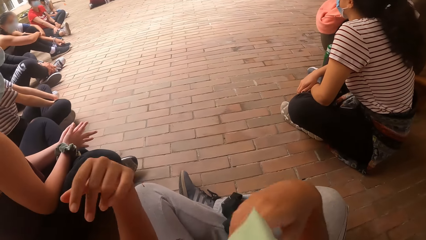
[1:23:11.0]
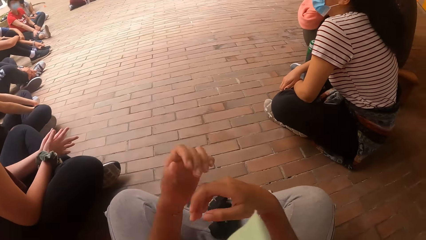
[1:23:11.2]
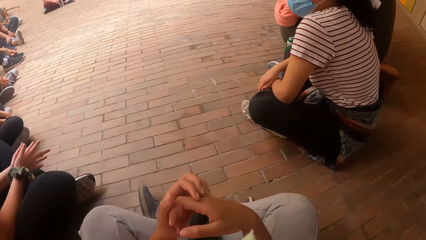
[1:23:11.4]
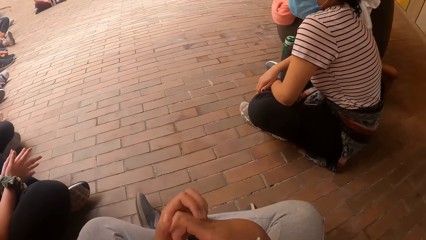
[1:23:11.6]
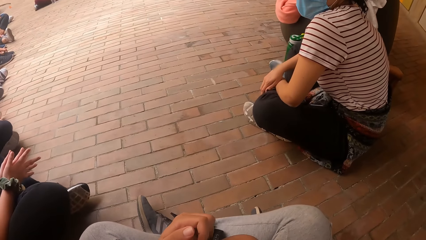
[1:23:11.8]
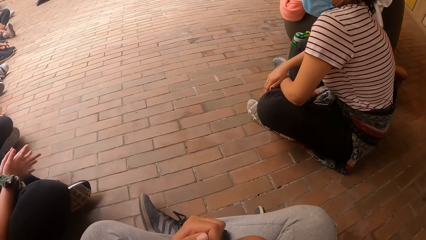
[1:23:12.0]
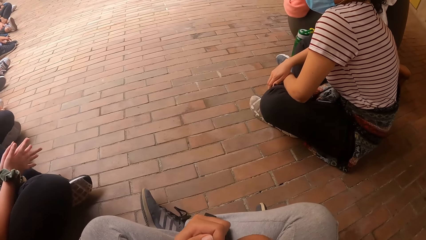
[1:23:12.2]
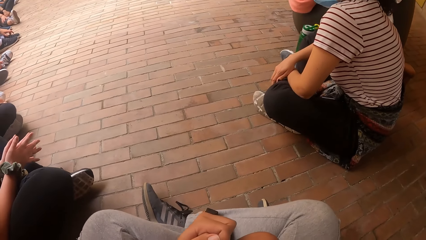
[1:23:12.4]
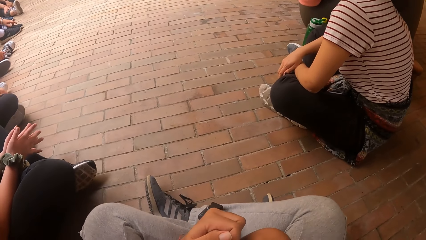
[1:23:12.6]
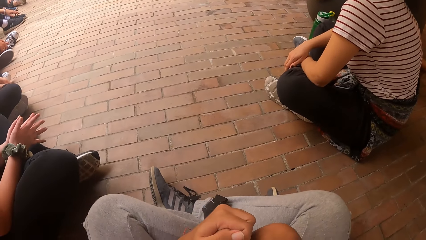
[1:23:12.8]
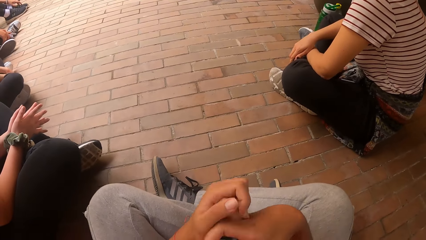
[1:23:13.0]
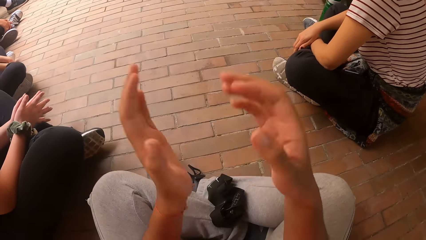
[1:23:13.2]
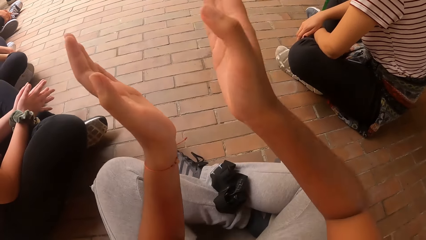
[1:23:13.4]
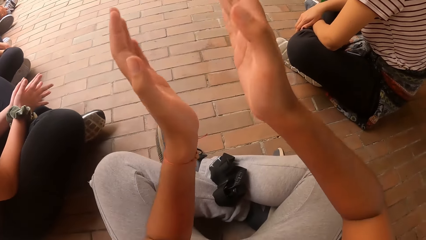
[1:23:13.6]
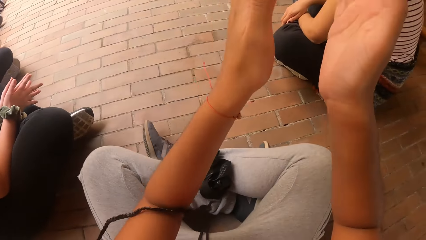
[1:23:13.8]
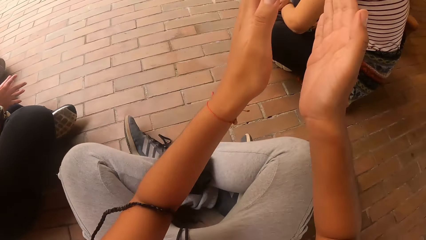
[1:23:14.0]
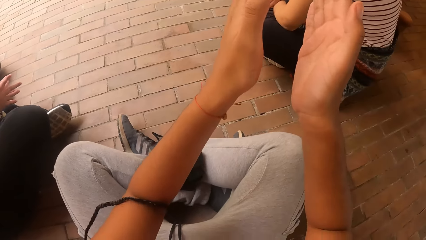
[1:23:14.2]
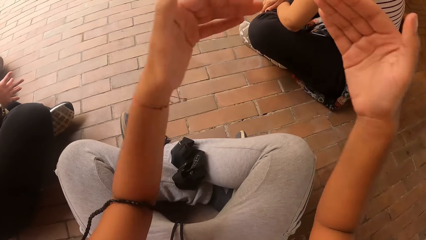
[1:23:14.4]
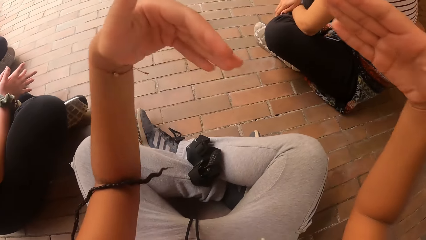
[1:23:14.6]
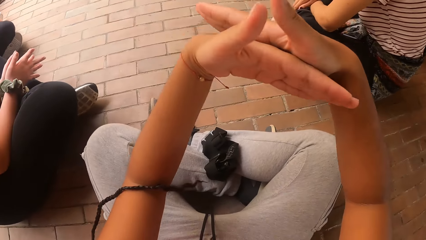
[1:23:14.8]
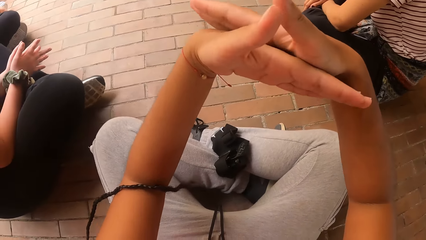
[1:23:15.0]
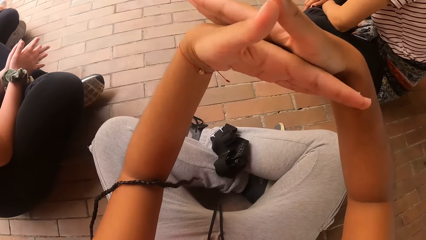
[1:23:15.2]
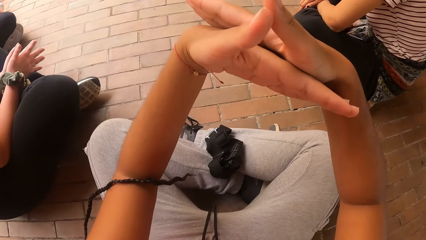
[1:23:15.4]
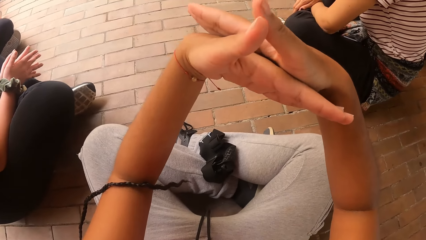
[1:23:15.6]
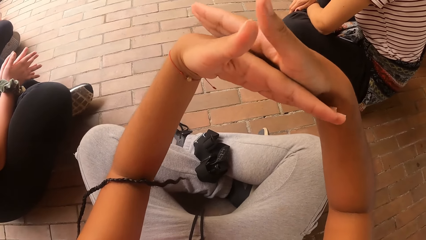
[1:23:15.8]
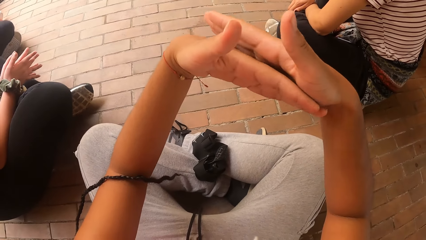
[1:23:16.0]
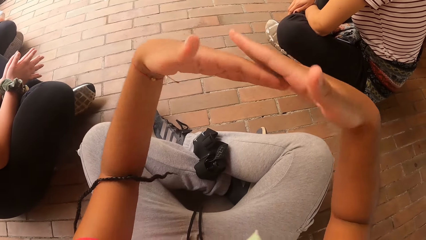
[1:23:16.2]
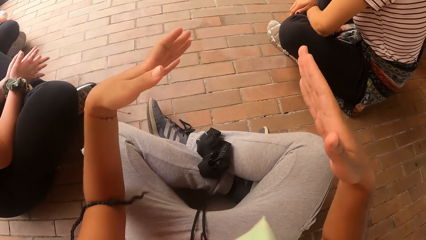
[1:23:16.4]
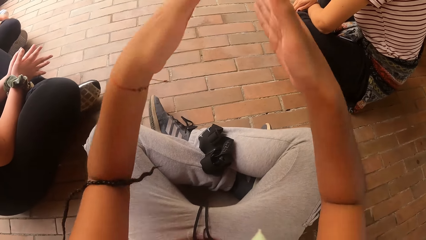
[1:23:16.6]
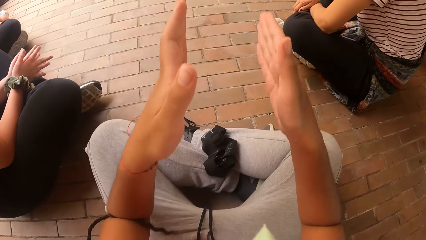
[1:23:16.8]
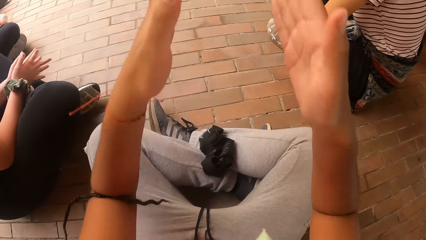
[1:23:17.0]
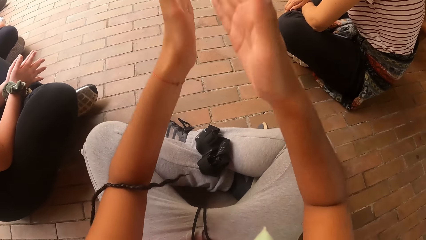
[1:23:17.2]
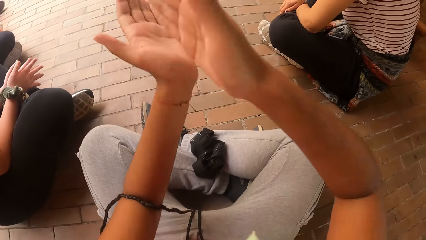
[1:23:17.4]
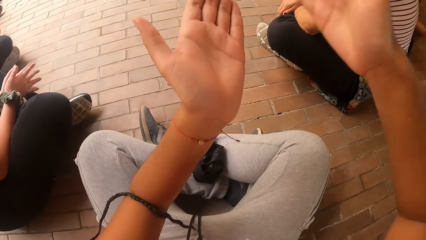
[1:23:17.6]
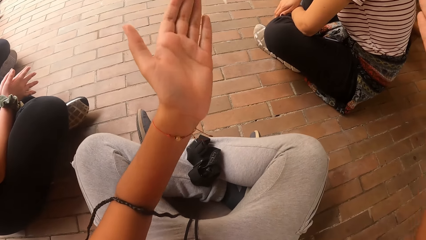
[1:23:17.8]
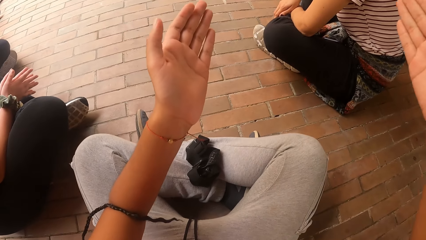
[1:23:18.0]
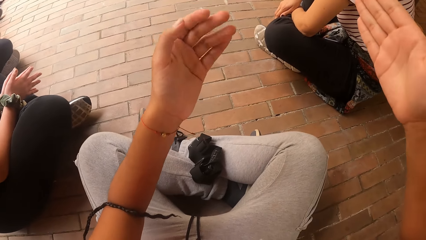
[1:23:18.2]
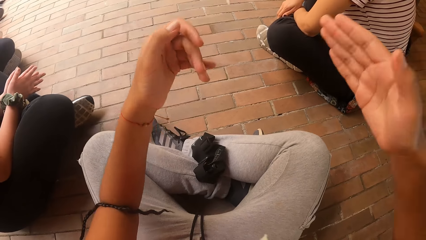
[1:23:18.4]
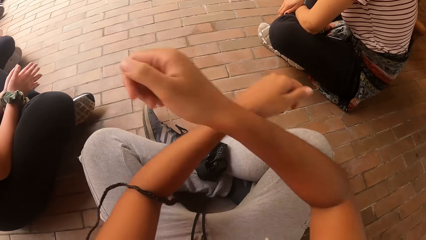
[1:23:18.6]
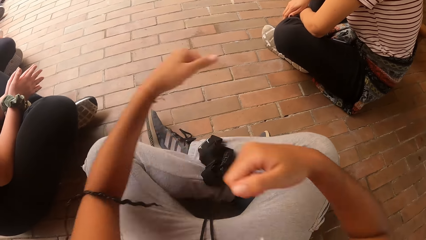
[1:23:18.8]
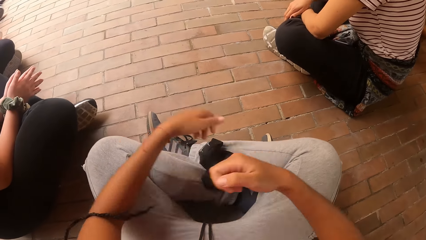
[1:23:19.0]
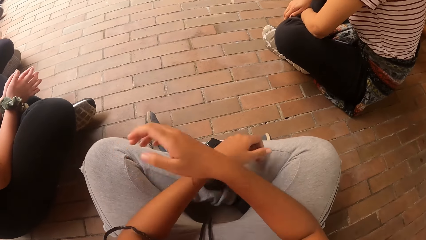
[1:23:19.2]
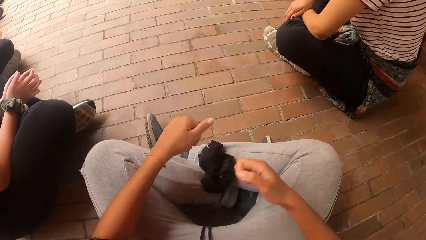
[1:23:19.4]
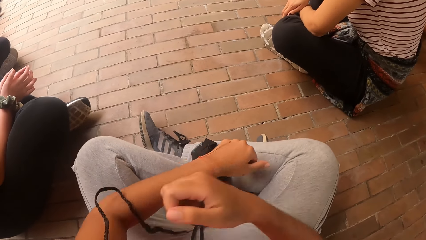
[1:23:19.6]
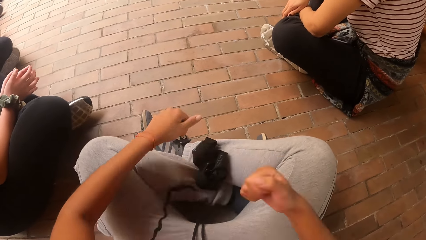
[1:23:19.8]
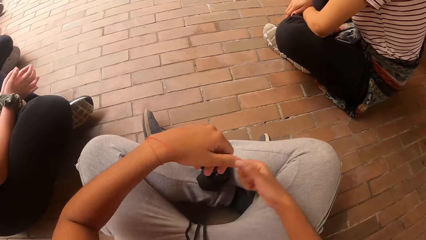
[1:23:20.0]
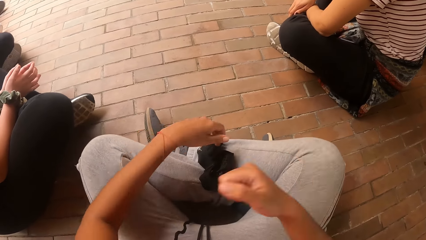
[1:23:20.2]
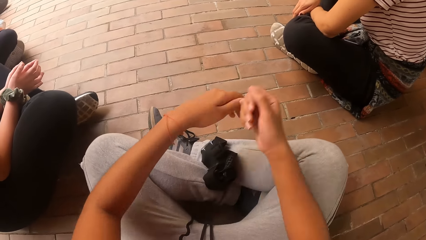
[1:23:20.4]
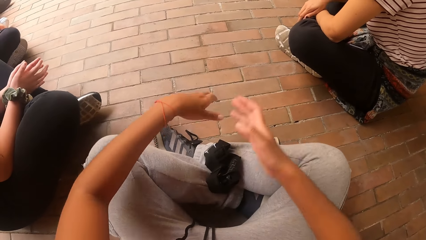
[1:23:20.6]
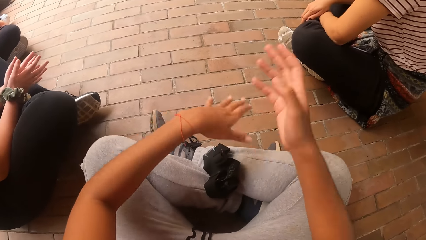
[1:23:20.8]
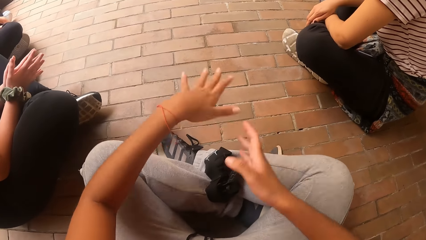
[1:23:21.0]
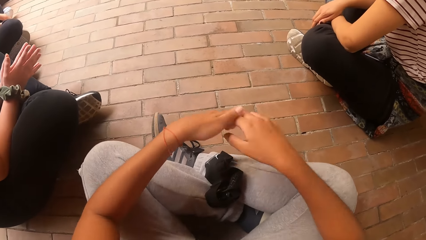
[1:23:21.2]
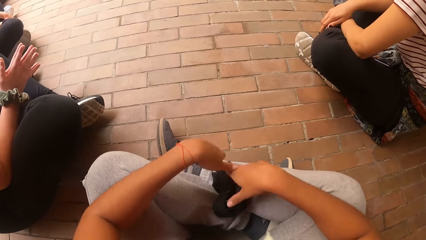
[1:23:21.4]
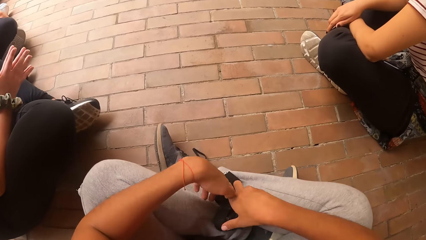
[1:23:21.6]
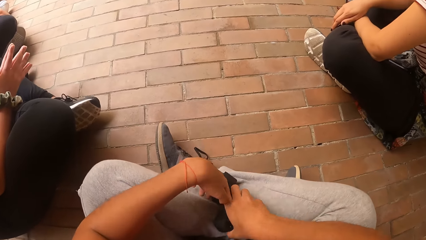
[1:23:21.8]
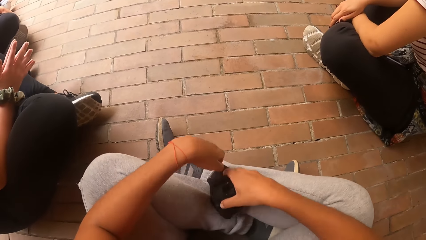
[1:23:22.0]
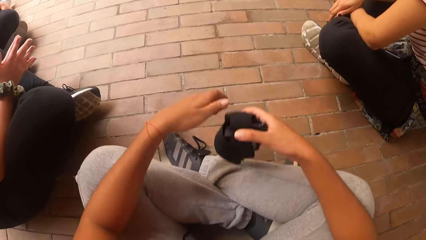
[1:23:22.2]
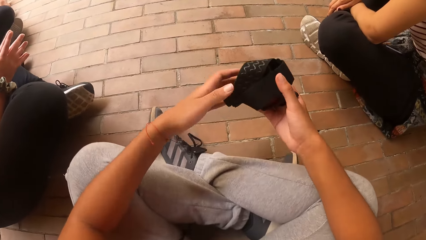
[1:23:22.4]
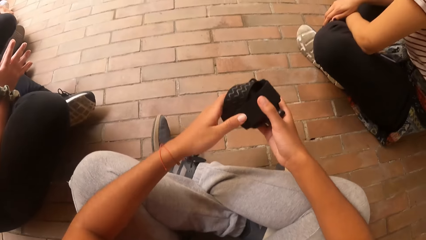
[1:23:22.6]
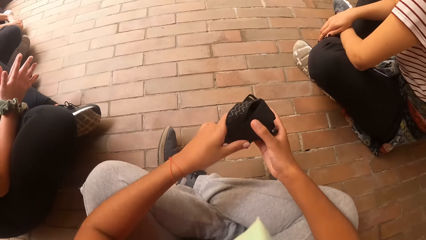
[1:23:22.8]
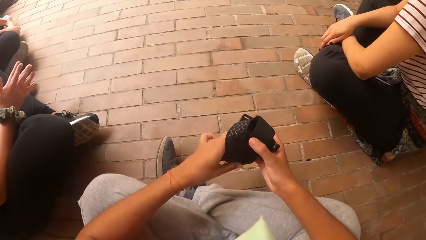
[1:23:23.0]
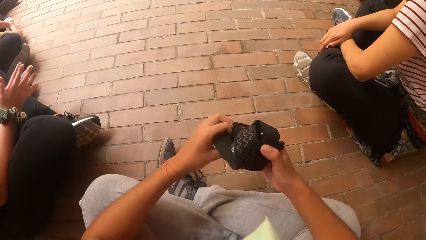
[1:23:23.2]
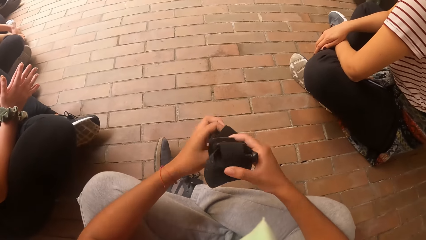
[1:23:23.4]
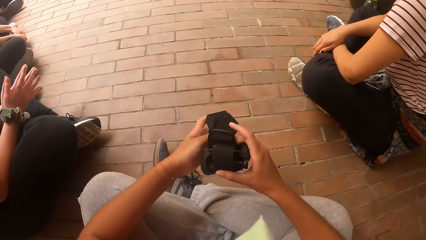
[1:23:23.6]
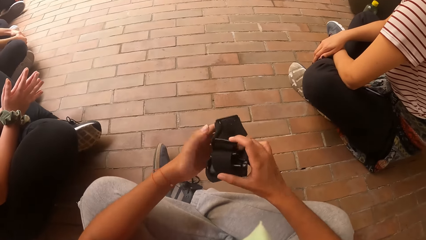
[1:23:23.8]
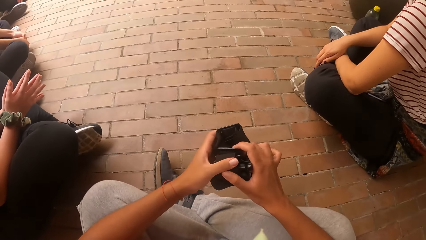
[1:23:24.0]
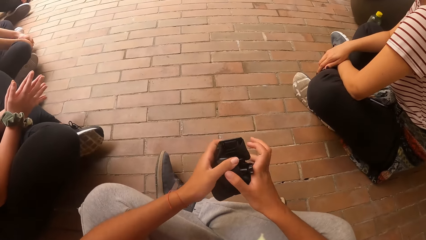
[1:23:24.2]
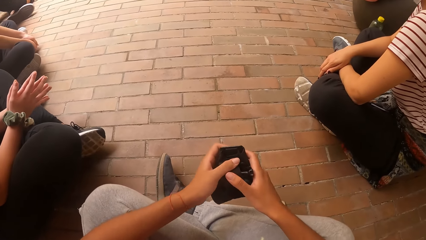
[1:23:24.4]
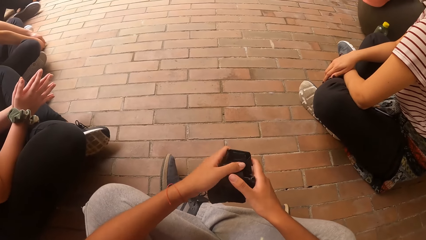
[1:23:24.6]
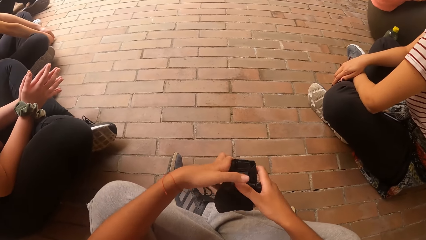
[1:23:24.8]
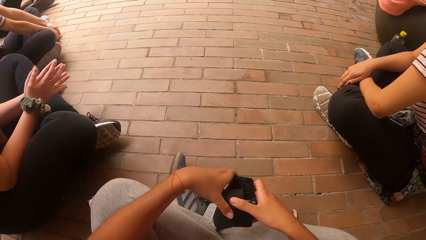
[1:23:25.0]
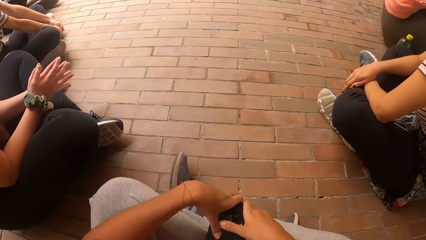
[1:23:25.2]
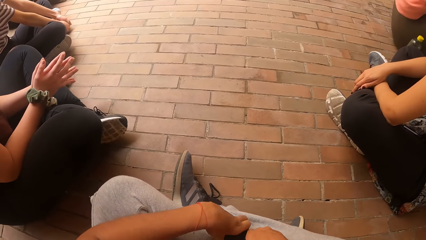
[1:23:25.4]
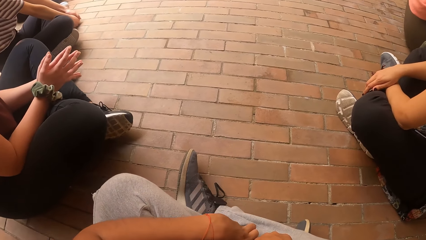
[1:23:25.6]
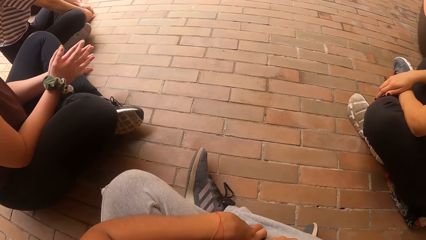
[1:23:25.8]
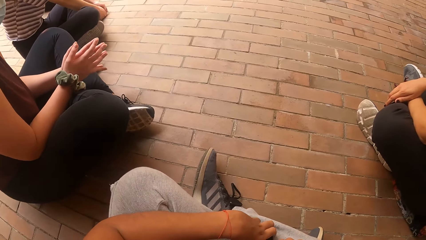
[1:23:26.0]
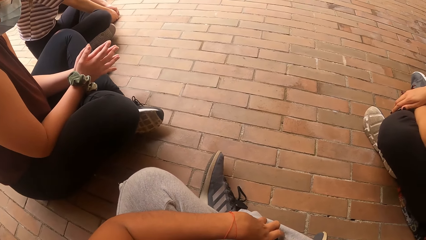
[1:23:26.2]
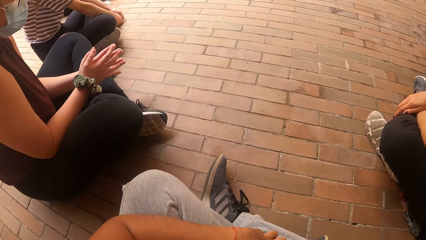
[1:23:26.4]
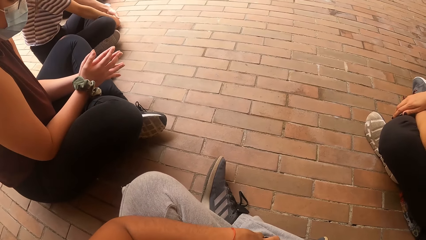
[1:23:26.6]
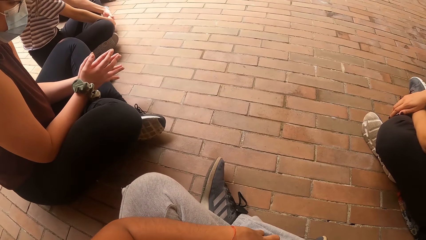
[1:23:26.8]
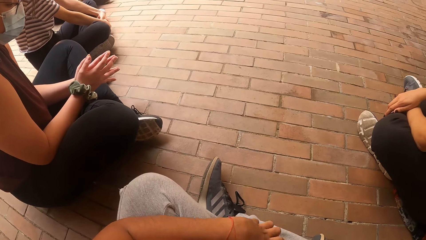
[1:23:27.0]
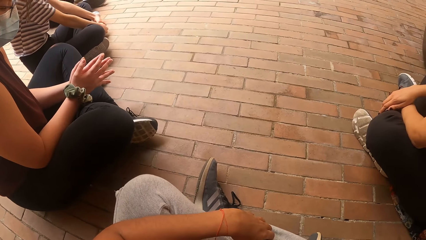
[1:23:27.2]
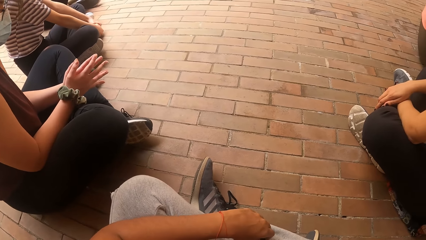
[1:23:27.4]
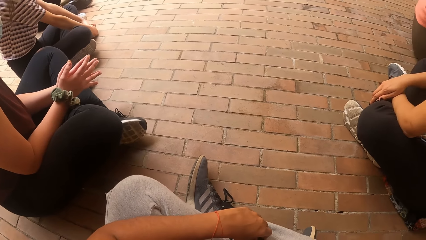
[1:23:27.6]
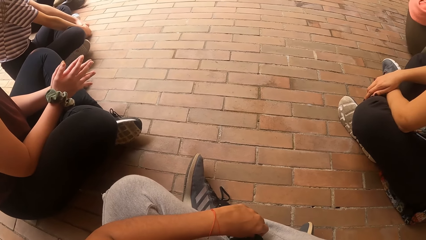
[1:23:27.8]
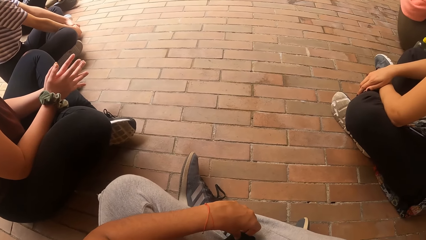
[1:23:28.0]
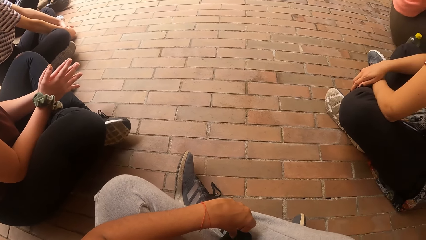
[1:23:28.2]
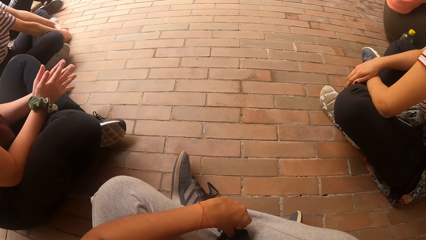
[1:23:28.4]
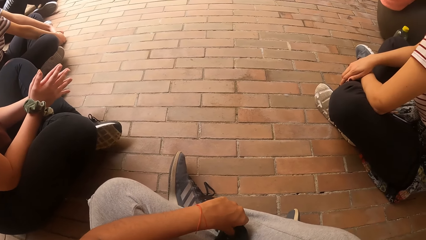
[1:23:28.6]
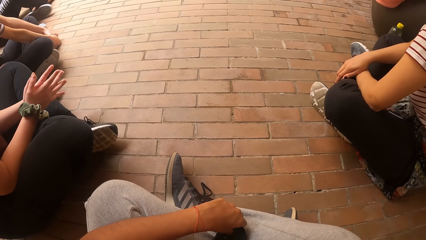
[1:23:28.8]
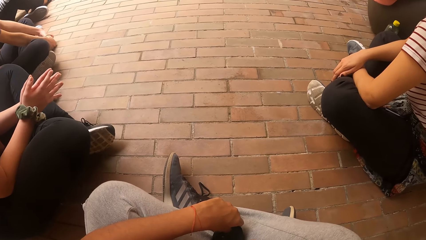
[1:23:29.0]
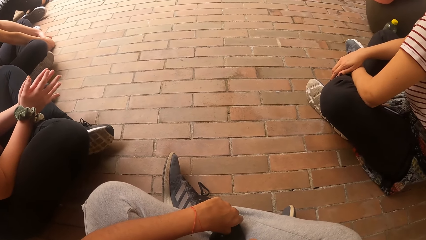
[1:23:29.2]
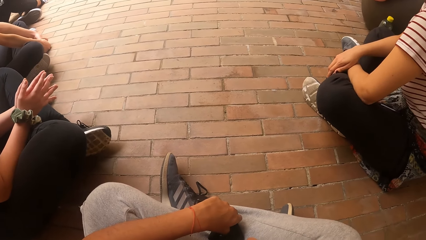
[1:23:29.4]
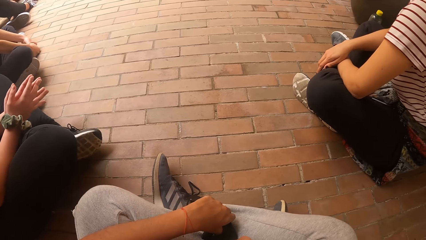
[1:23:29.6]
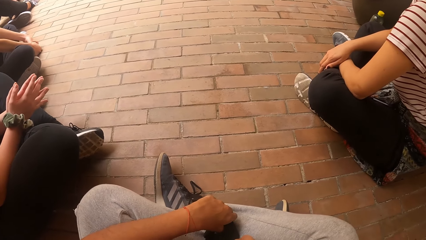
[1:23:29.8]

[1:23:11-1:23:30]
The camera wearer itches her right hand with her left hand. She puts the hands down. She demonstrates something with the hands to the group. She picks up the camera from her legs with her right hand. She adjusts the camera strap with her left hand. She puts the camera on her legs with both hands.
